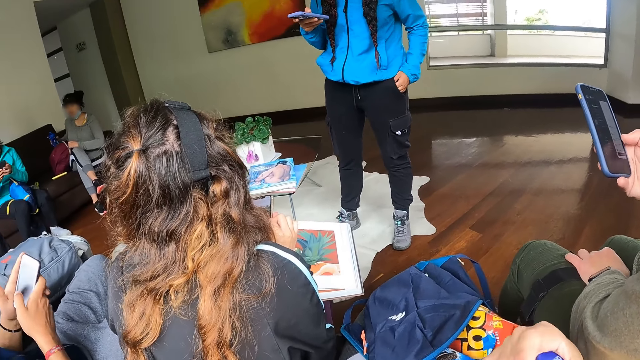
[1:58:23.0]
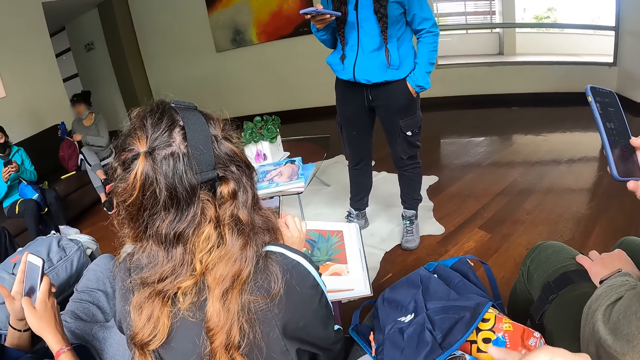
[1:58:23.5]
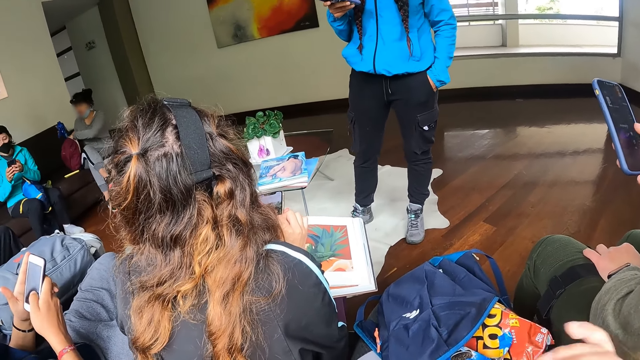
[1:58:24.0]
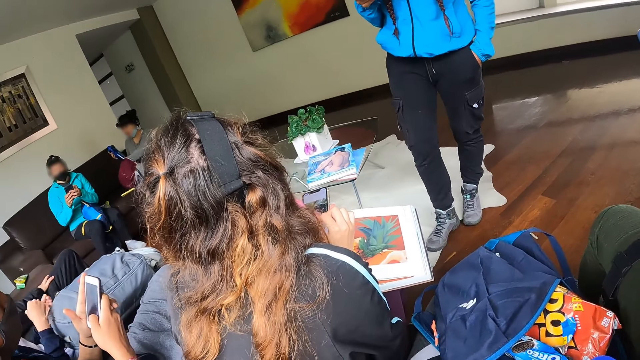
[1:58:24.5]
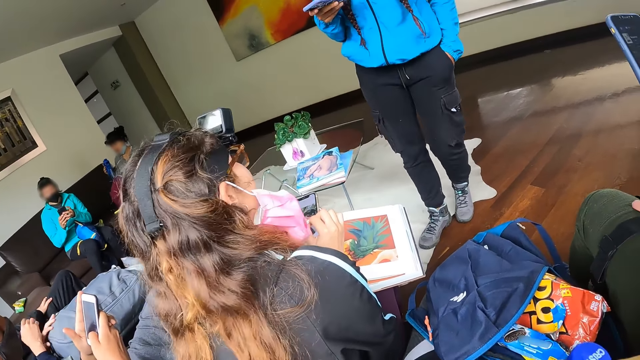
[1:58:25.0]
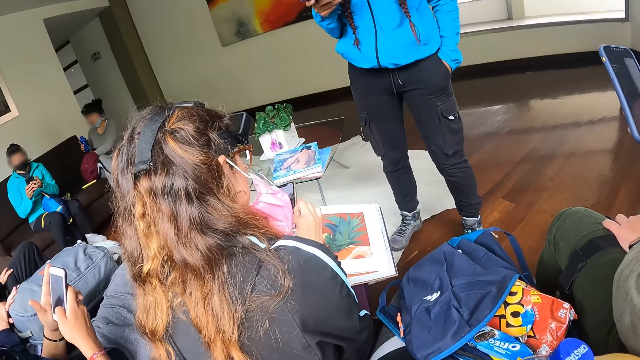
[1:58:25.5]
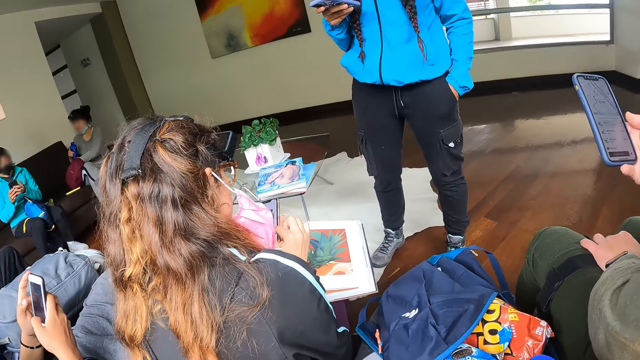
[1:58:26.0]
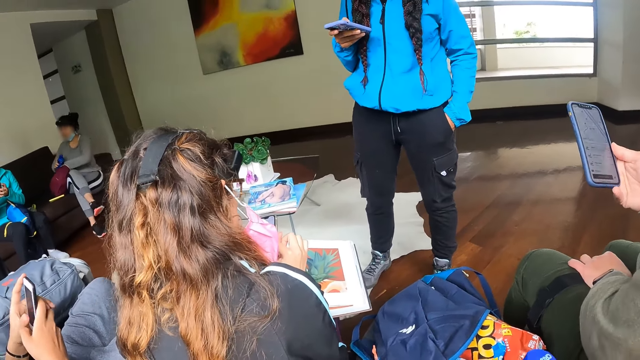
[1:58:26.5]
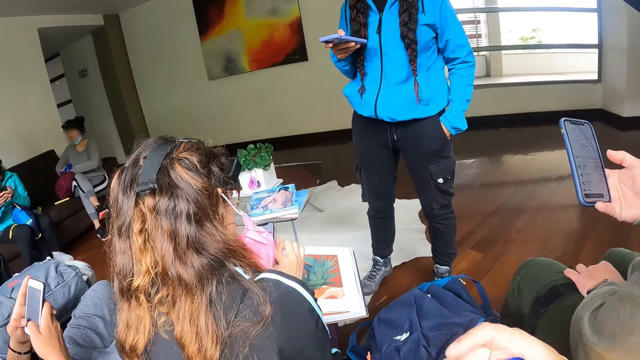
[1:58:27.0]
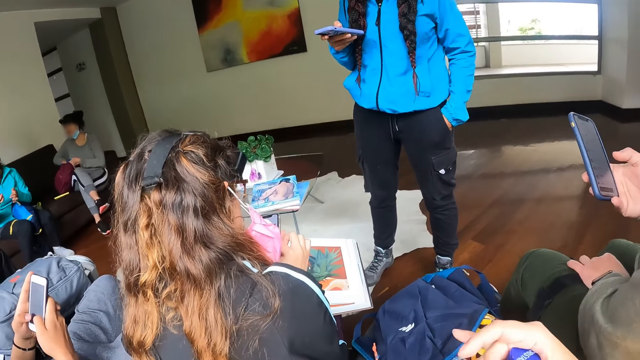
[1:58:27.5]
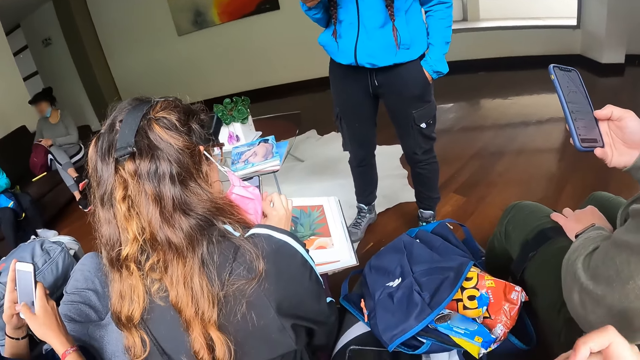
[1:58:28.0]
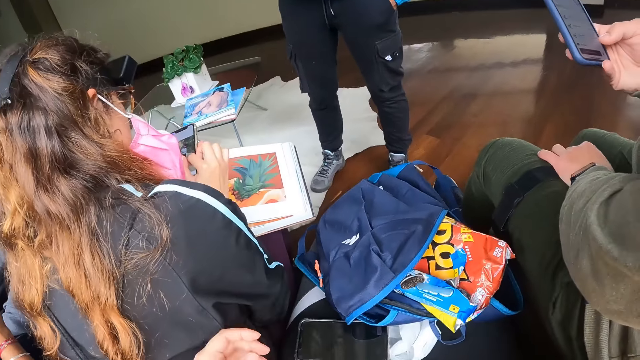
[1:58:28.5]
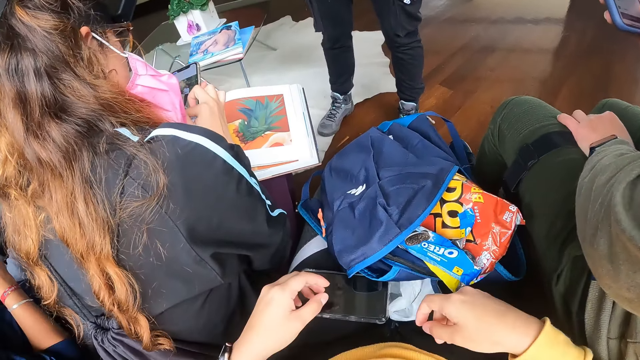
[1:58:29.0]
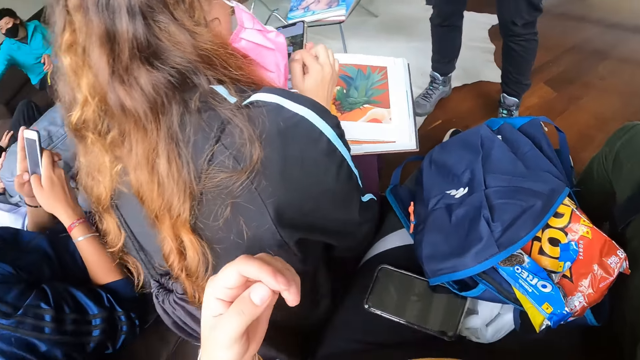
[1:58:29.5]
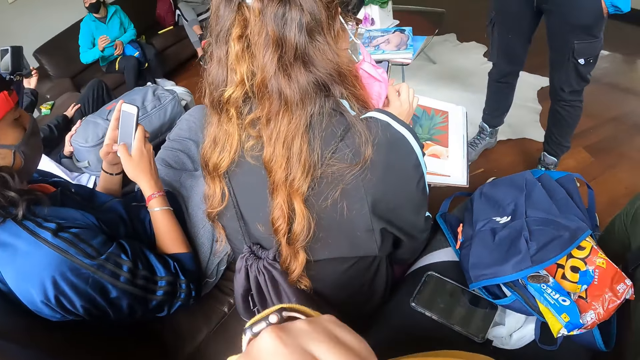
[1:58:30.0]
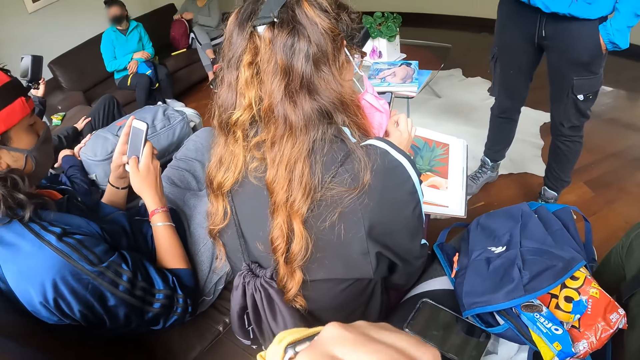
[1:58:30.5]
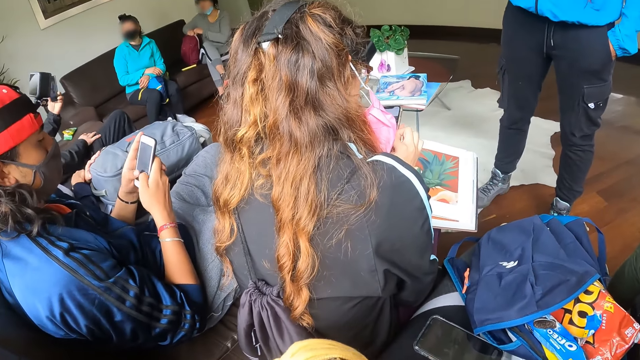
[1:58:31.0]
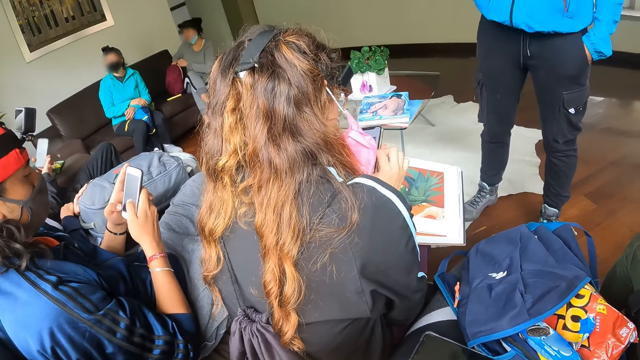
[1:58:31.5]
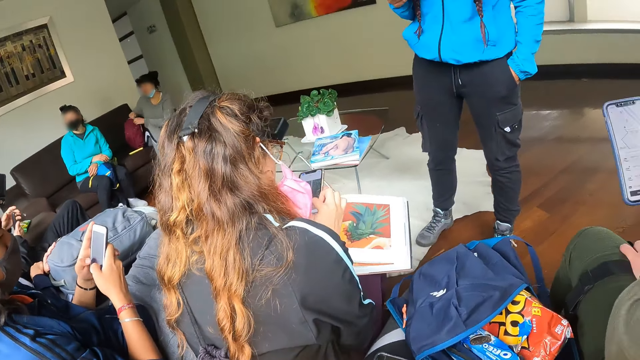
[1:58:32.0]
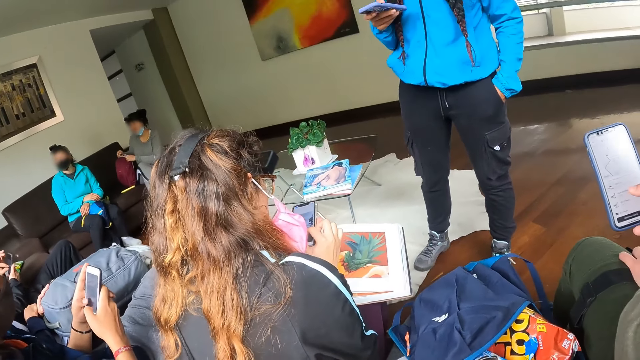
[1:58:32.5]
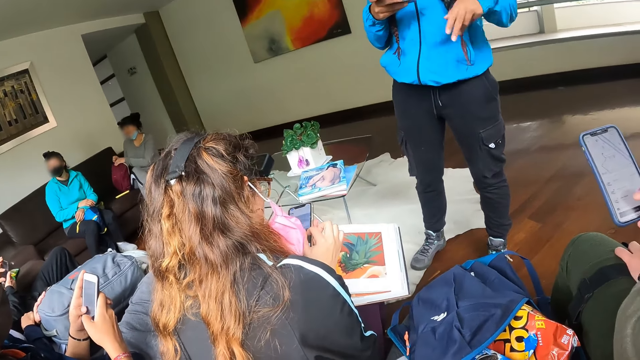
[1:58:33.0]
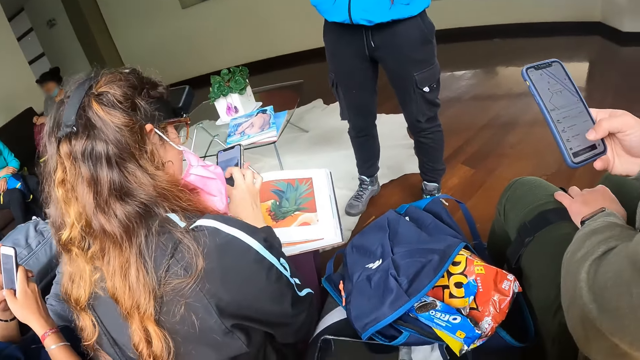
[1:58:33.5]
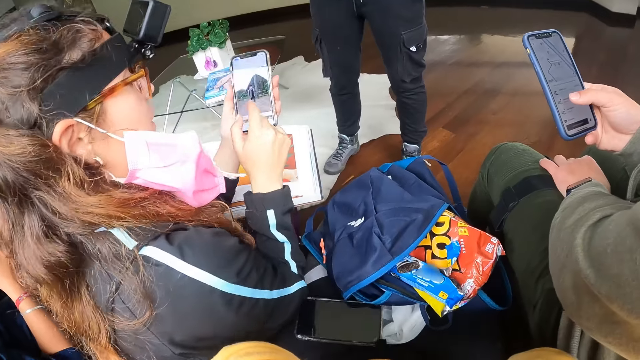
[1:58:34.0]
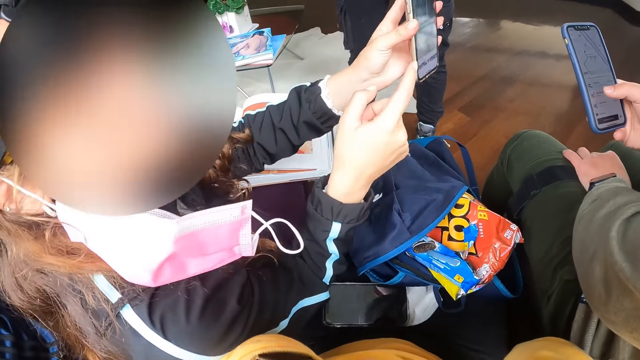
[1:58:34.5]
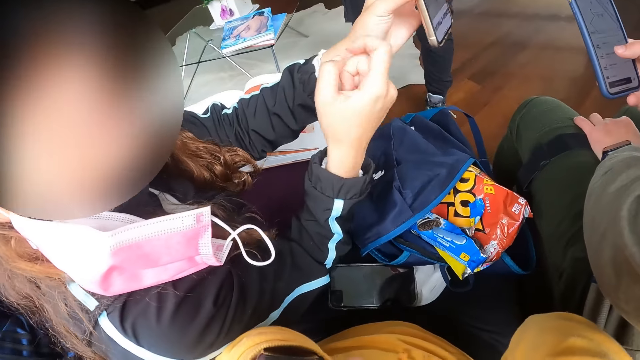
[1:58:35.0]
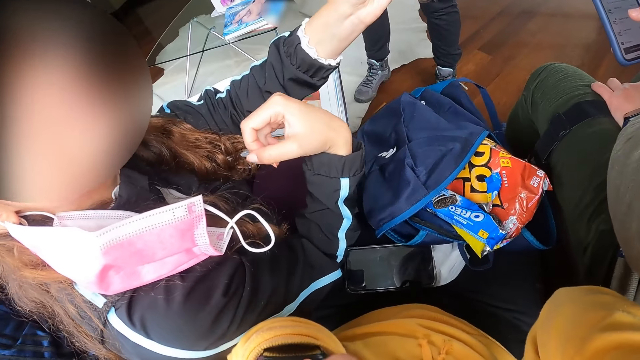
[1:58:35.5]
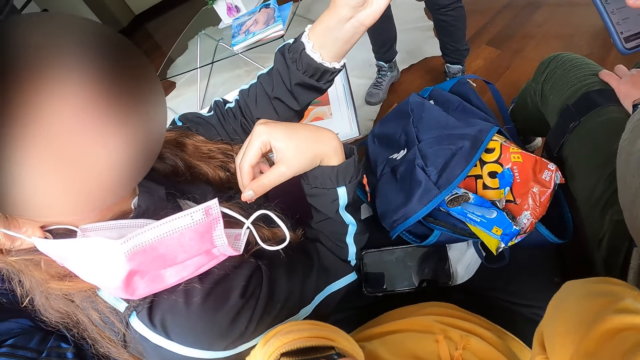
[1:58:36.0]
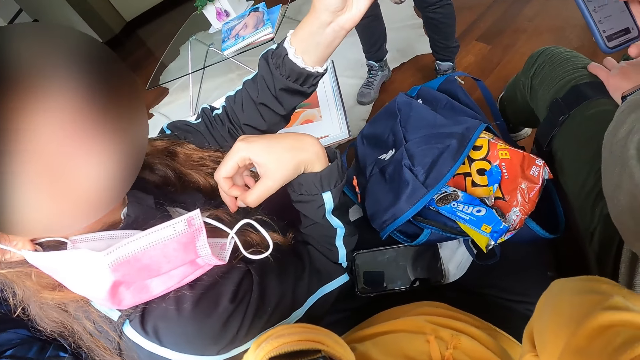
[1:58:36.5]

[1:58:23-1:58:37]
A woman places her left hand in her left pants pocket. Another woman holds the bottle with her right hand. A man operates the phone with both hands. The second woman places her left hand in the bag and places the bottle in the bag with her right hand. The camera wearer looks around the room. He holds the bottle with his right hand. Another man holds a phone with his left hand. The second man passes the phone from his left hand to his right hand. The second woman closes the bag with her right hand. The second man operates the phone in his right hand with his left hand. The first woman pulls her left hand with her left hand. A third woman shows a third man the phone screen with her left hand. The camera wearer dialogues with a person.

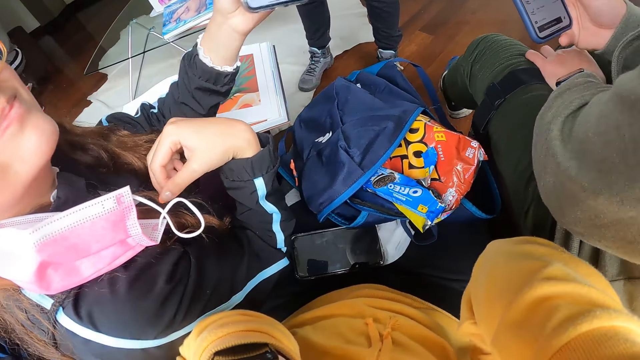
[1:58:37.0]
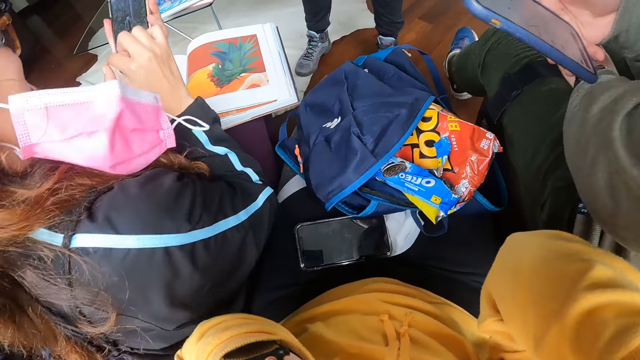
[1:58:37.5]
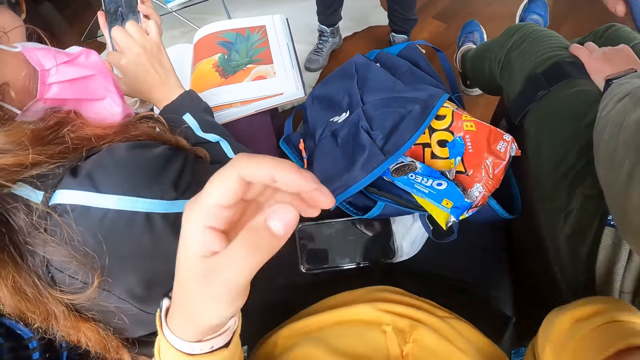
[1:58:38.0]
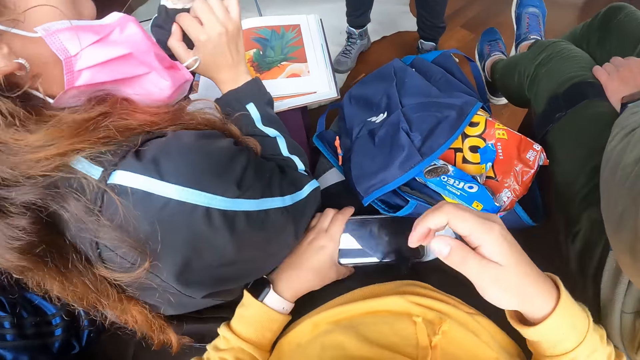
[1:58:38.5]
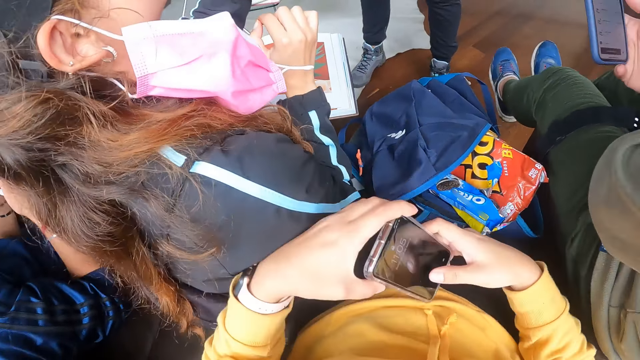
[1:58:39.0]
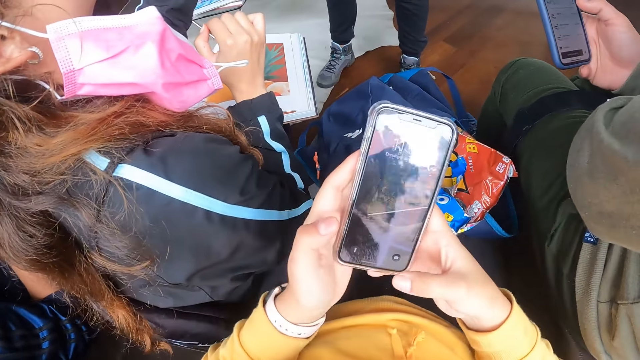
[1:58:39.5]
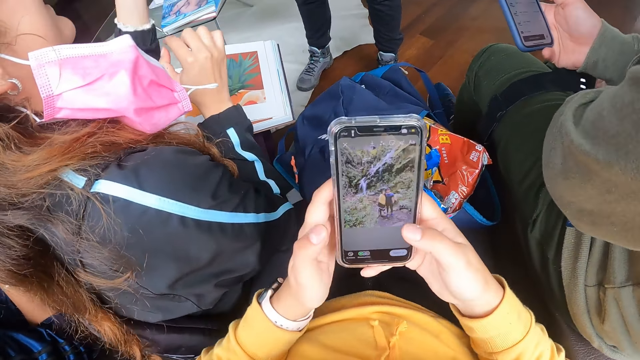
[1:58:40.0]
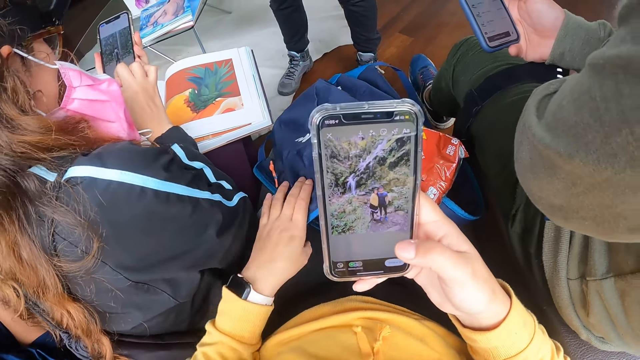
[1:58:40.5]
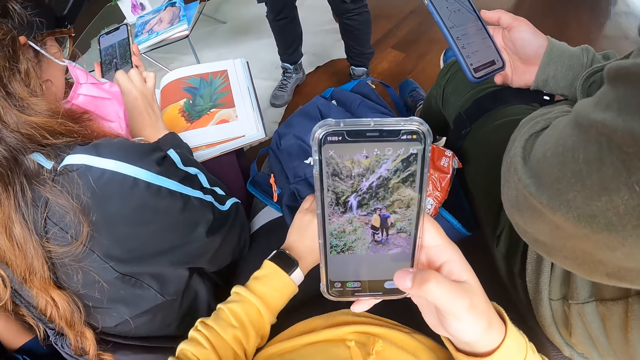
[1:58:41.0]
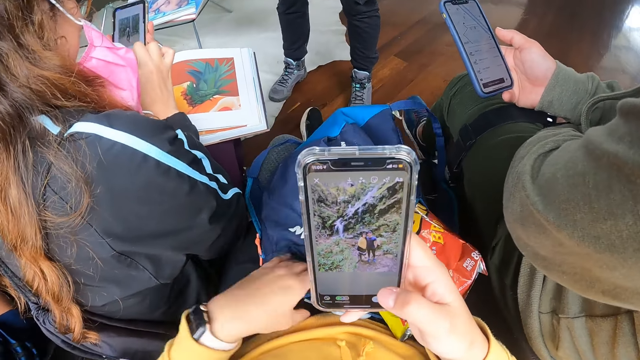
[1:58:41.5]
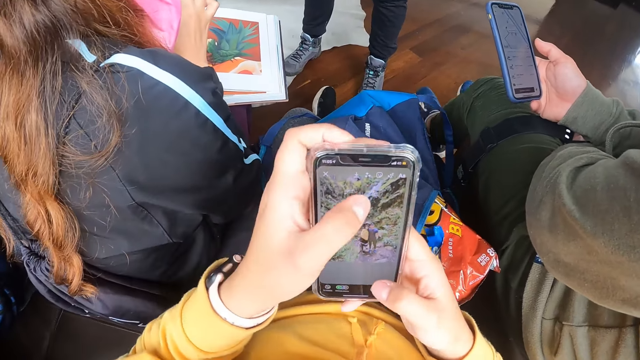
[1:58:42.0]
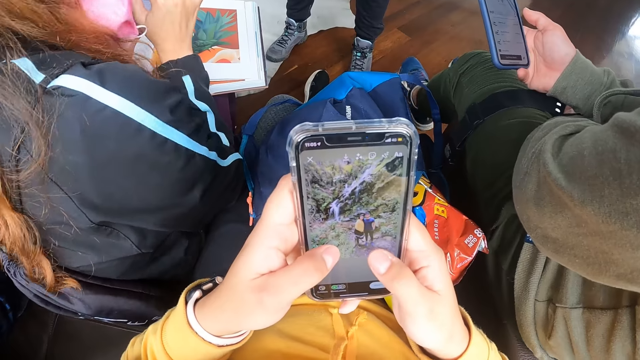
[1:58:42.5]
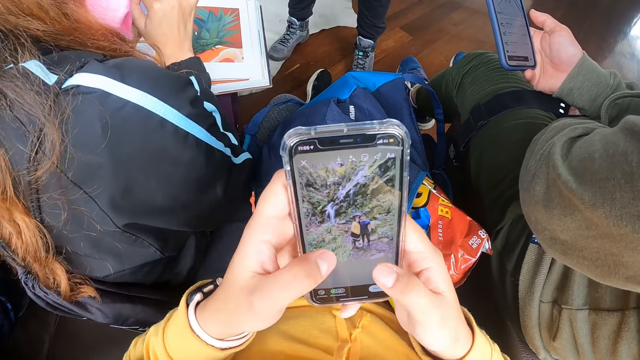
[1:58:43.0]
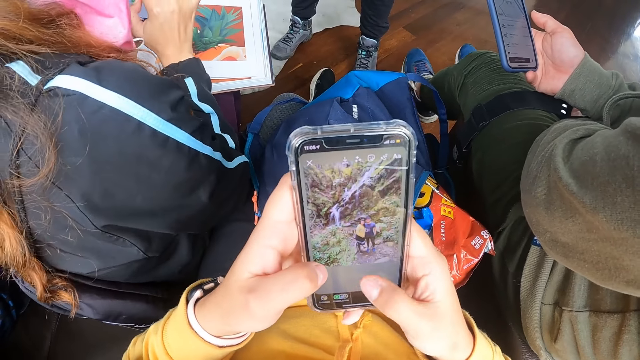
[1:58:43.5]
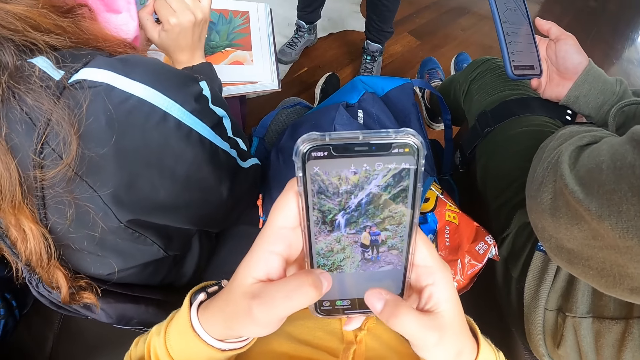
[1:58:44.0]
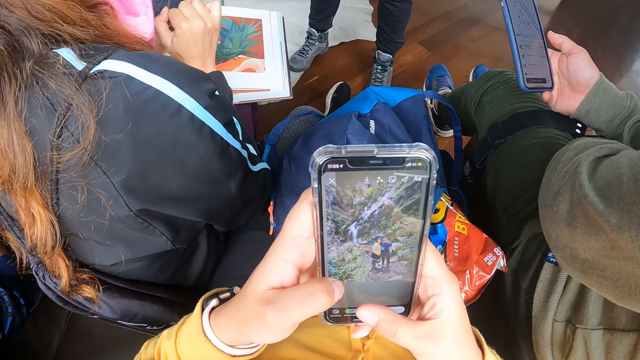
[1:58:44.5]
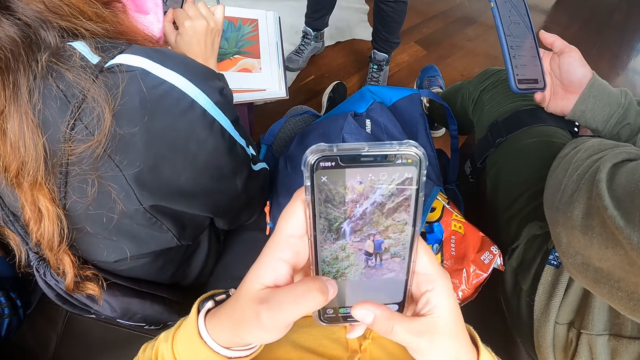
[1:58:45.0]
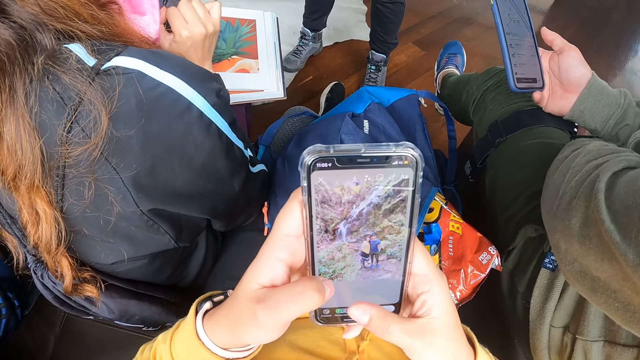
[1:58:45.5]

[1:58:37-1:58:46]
The camera wearer picks up the phone on her thigh with her left hand. She holds the phone with both hands. She operates the phone with both hands. A woman operates the phone in her left hand with her right hand. The camera wearer pulls the bag on her thigh closer with her left hand. She operates the phone with both hands.
